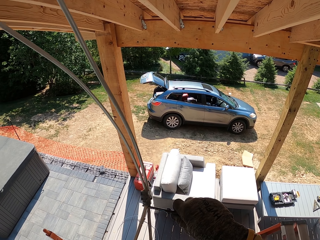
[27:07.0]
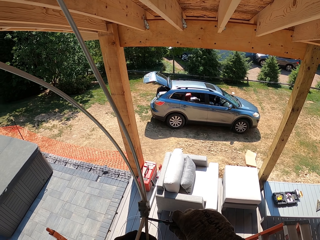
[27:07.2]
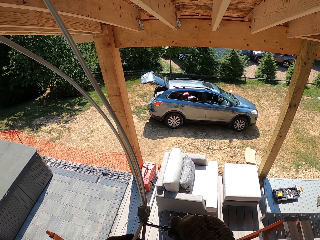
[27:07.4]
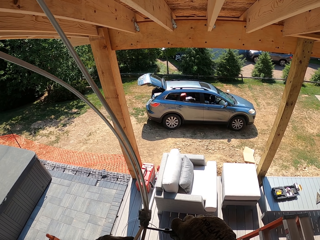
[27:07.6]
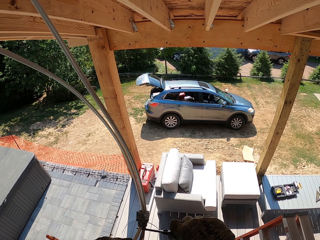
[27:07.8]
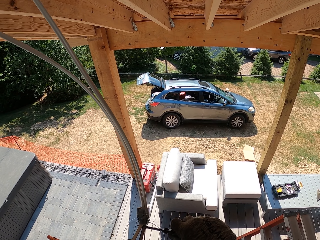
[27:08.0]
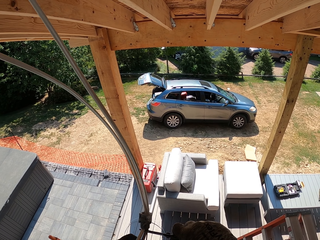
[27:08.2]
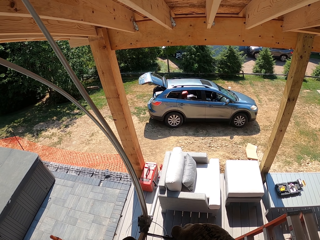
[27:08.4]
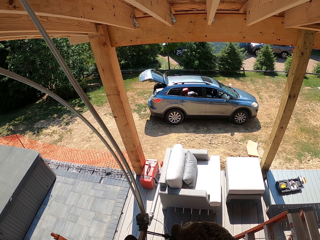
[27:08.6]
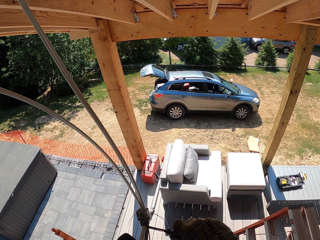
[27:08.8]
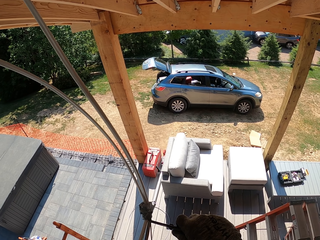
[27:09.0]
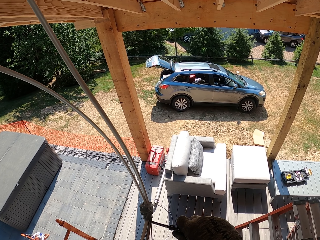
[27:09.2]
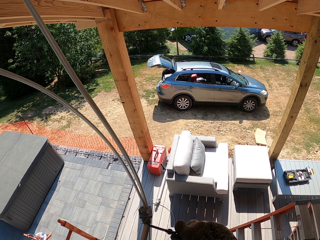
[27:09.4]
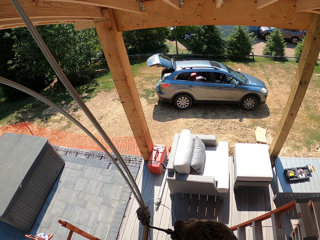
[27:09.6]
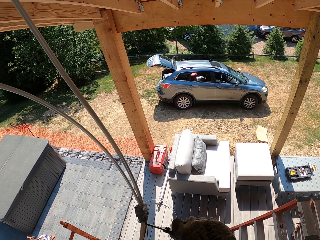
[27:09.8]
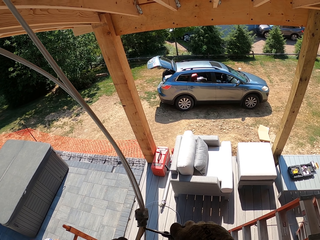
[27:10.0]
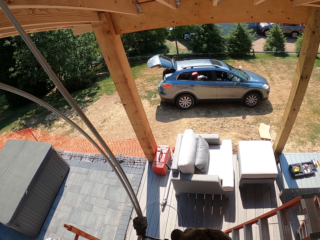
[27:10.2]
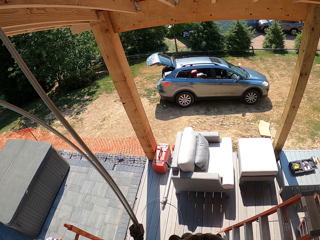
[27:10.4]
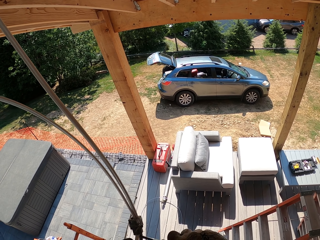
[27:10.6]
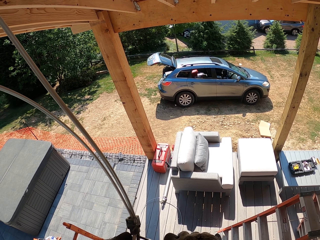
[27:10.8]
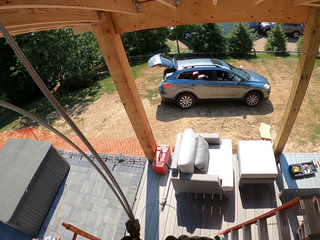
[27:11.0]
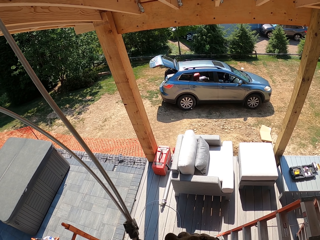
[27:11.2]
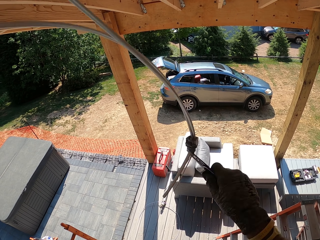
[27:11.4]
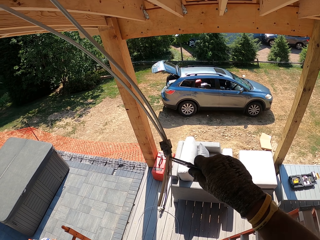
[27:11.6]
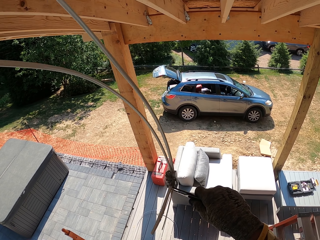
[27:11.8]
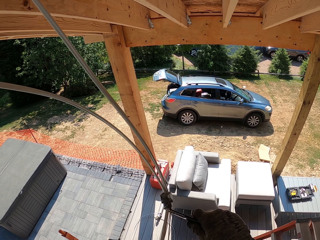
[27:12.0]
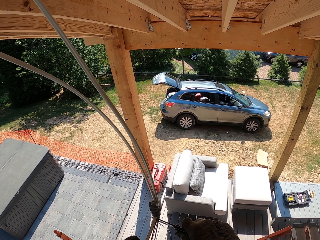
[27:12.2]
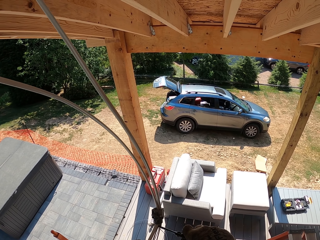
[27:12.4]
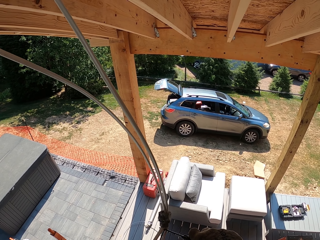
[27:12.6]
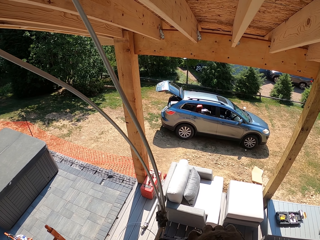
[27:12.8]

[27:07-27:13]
The camera wearer removes the rubber on the cable.

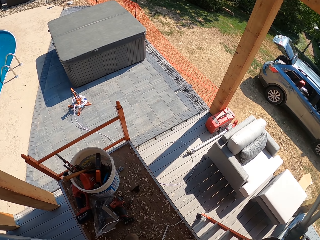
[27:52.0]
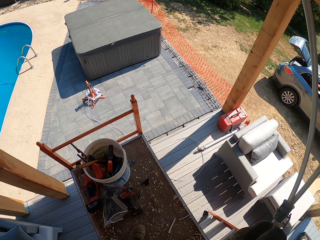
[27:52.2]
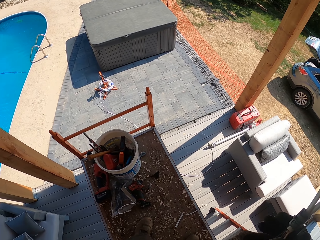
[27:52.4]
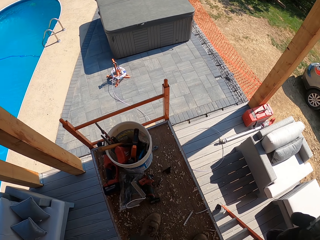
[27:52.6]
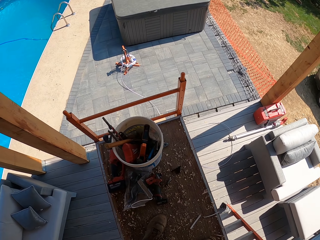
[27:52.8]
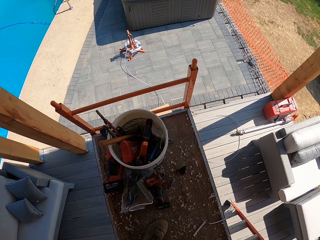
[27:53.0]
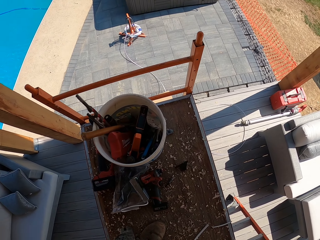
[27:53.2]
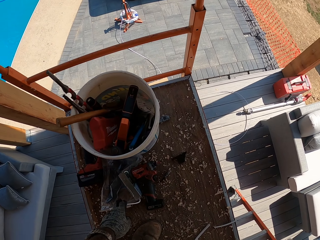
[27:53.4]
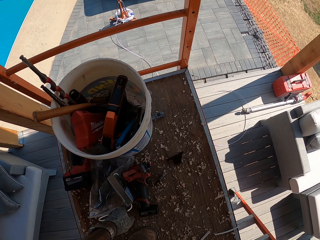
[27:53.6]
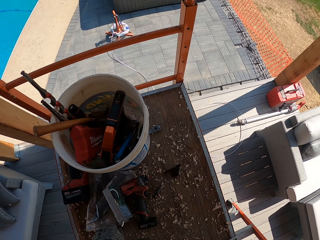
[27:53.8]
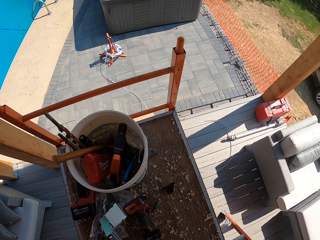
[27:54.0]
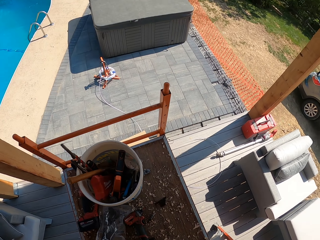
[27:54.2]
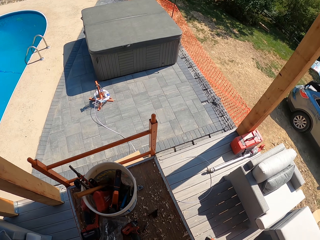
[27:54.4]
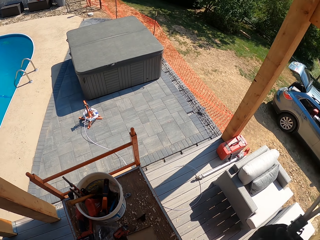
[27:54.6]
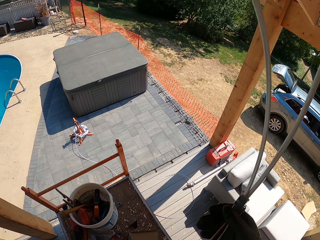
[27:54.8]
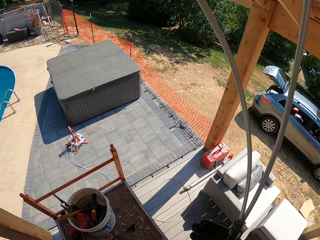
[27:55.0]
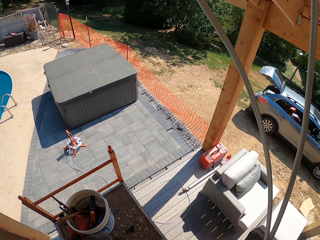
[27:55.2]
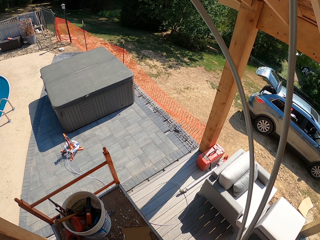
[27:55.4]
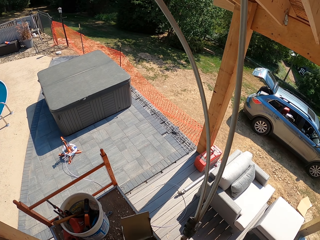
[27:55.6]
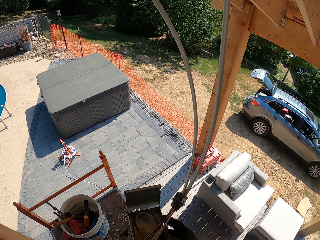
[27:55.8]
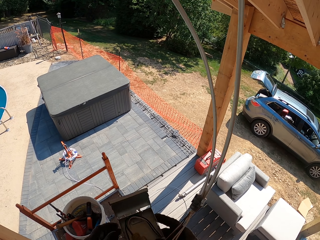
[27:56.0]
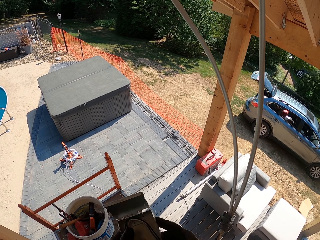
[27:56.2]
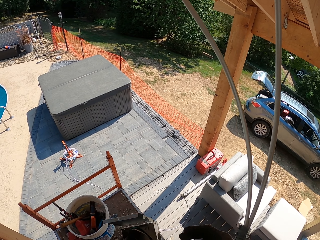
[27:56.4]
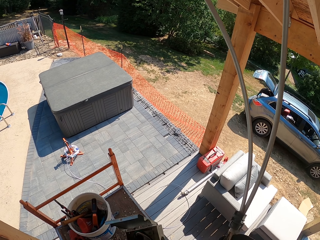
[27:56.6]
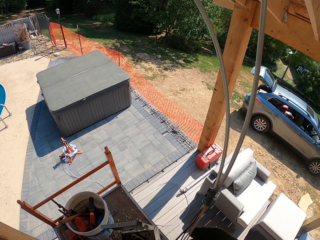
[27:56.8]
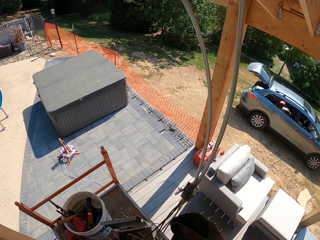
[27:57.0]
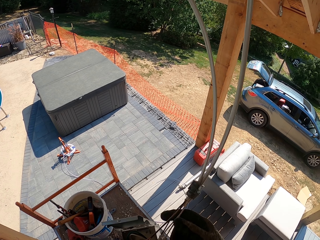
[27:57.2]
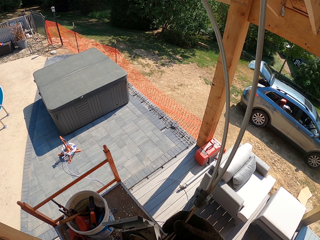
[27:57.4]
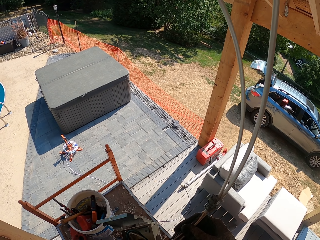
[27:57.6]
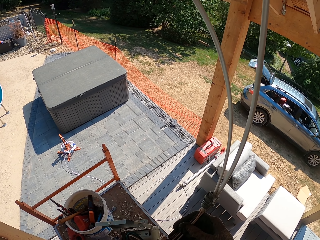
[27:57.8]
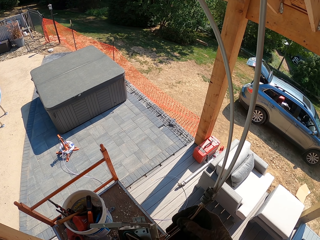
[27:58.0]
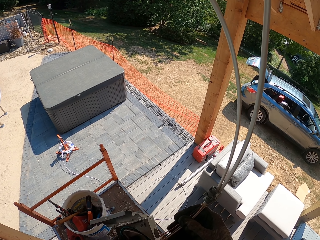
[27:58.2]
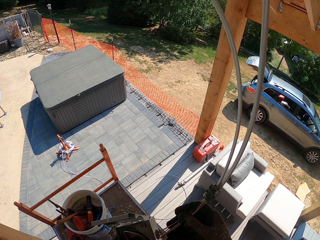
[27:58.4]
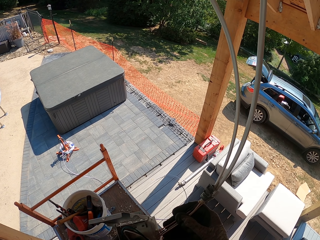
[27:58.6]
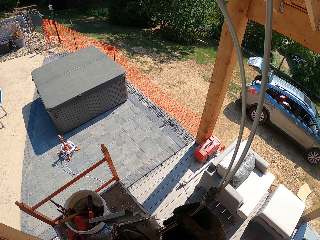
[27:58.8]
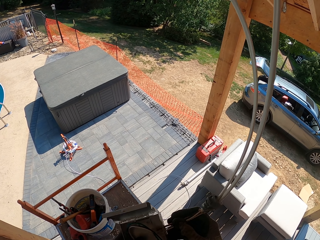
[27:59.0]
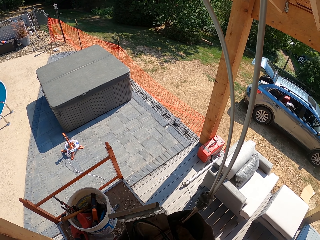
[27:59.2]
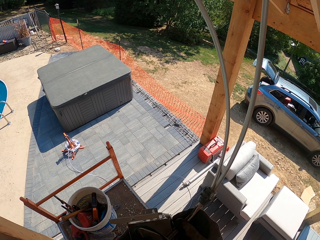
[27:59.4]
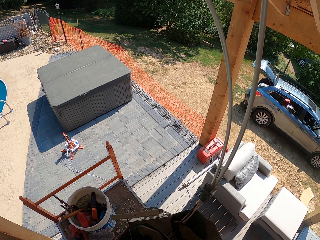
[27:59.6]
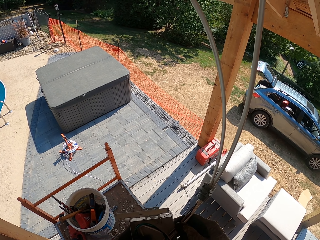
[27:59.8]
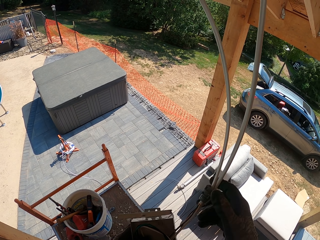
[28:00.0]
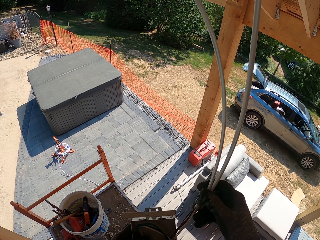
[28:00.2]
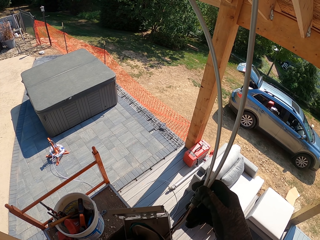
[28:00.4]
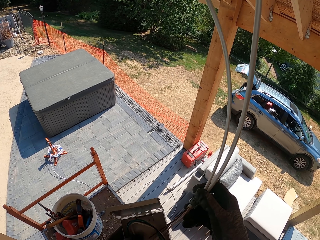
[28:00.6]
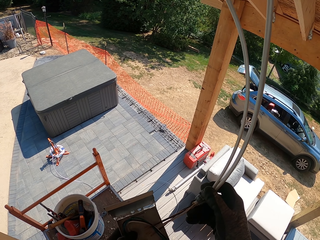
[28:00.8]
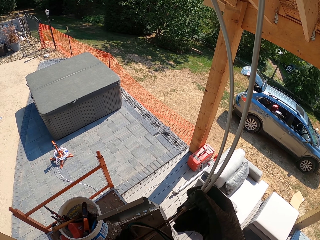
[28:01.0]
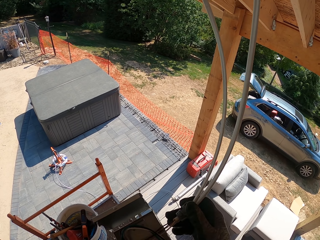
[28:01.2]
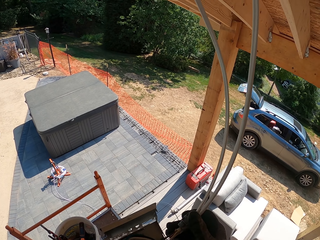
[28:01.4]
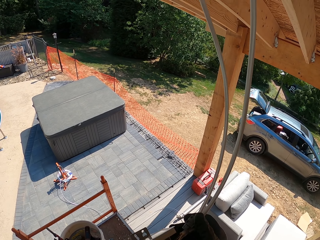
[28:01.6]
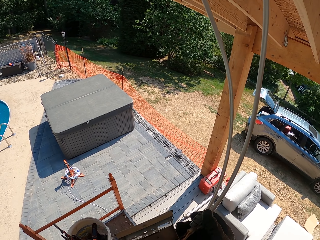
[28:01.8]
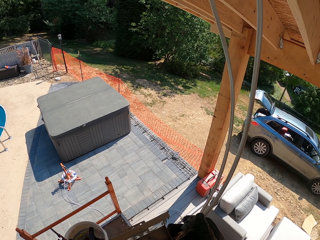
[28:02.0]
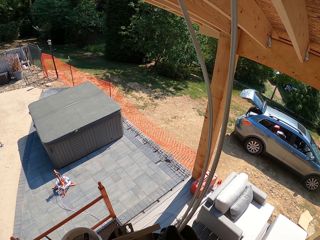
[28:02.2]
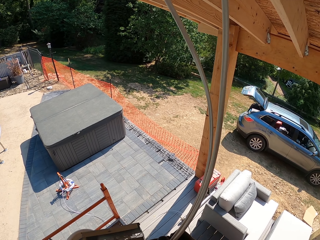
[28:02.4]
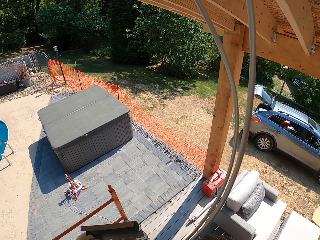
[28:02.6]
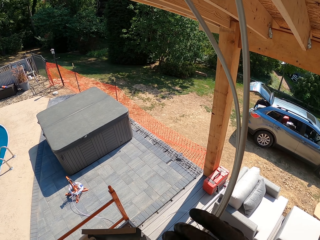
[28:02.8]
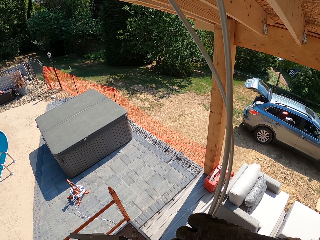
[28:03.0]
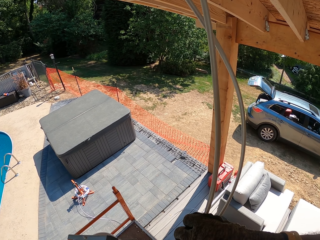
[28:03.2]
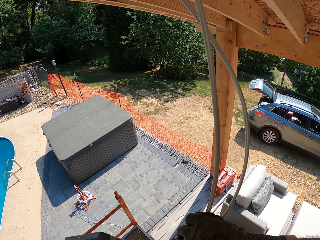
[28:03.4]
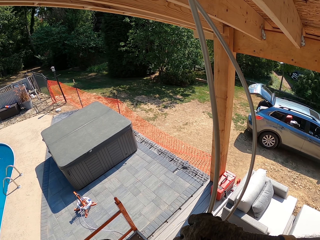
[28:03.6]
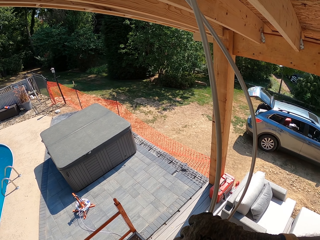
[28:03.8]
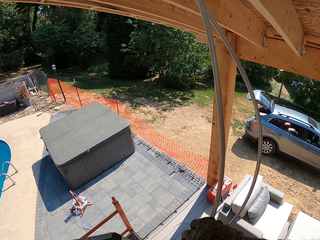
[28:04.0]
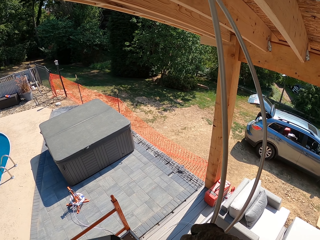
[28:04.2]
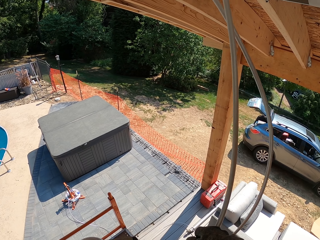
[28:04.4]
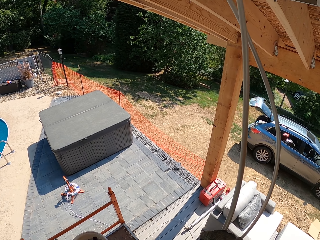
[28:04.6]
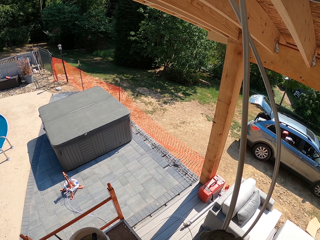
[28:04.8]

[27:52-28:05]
The camera wearer picks up a cable socket. They fix the cables in the cable socket.

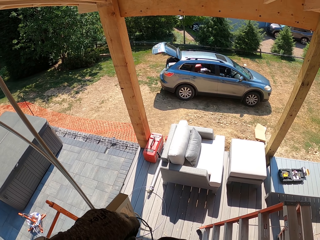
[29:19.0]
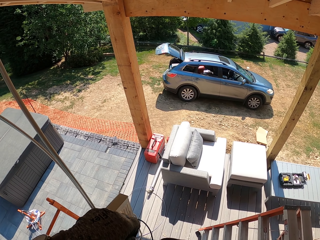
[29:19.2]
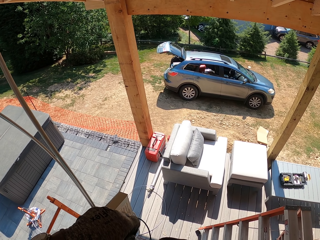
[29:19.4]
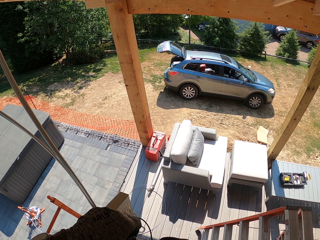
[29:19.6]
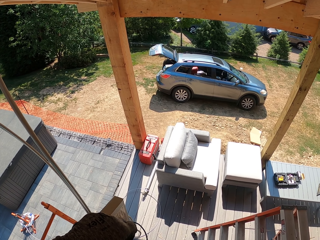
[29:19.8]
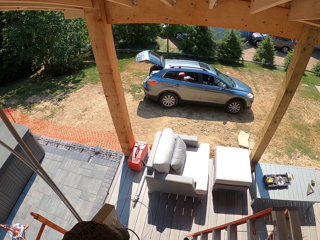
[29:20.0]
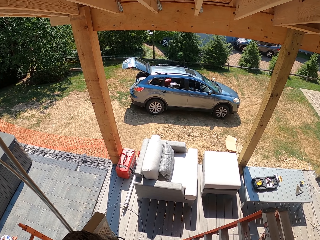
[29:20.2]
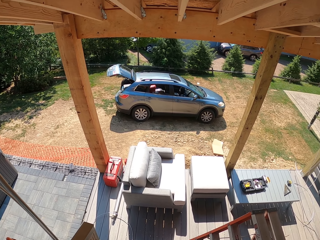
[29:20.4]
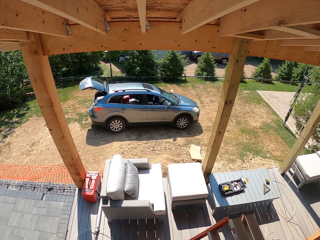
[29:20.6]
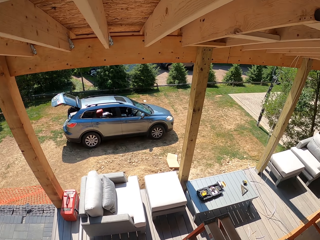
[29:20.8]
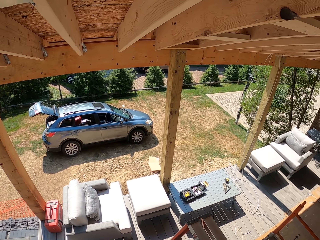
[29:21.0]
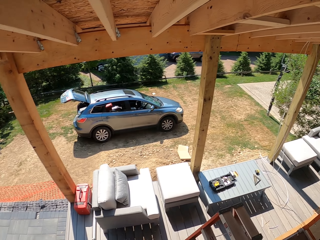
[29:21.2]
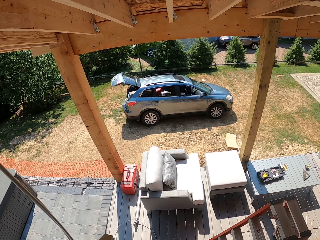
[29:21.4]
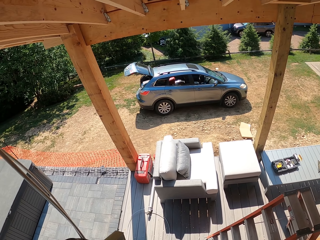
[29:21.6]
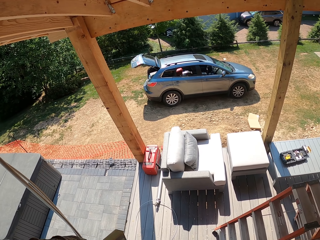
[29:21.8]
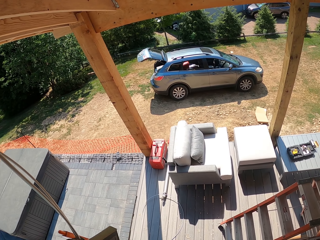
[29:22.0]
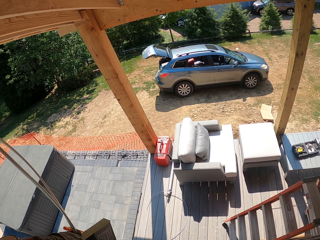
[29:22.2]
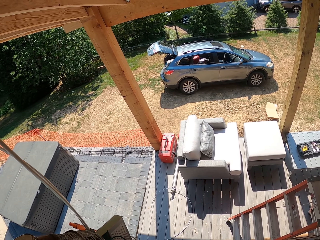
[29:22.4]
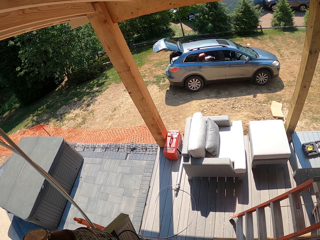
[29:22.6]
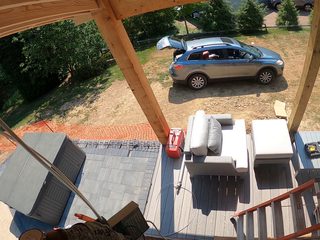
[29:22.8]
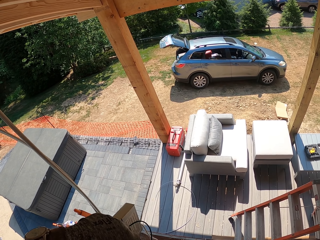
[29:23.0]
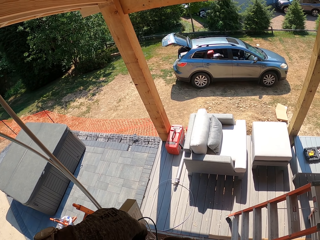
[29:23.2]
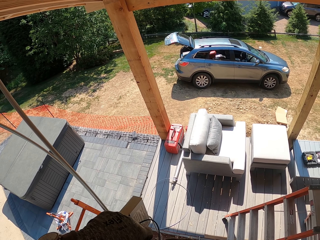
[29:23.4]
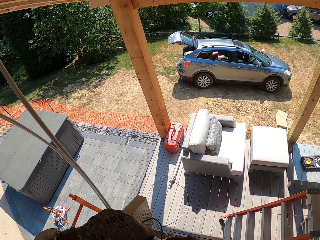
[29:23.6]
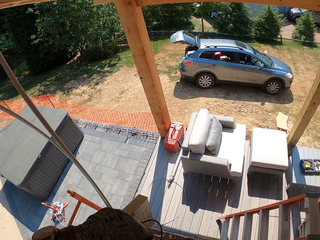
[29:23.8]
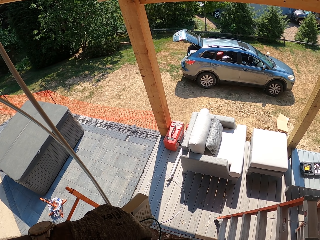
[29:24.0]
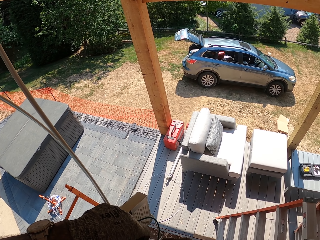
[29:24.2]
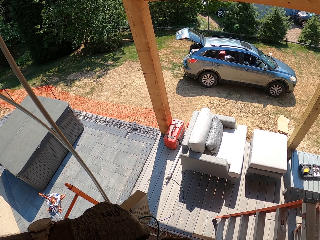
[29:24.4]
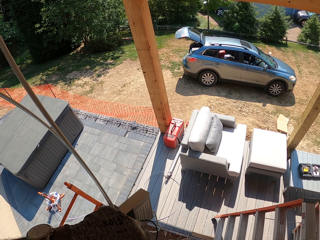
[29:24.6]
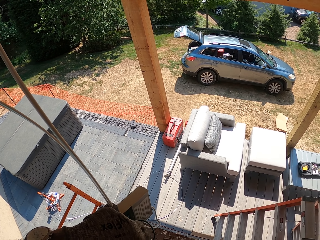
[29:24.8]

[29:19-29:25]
The camera wearer looks around.
